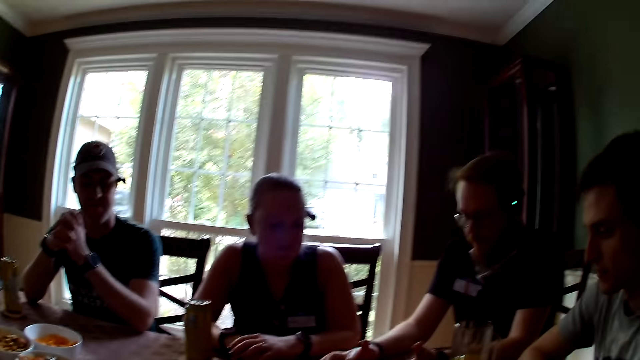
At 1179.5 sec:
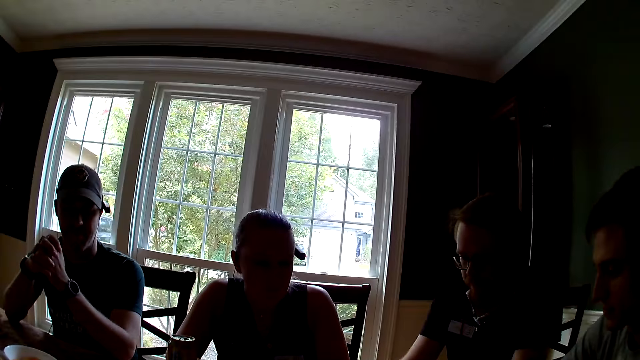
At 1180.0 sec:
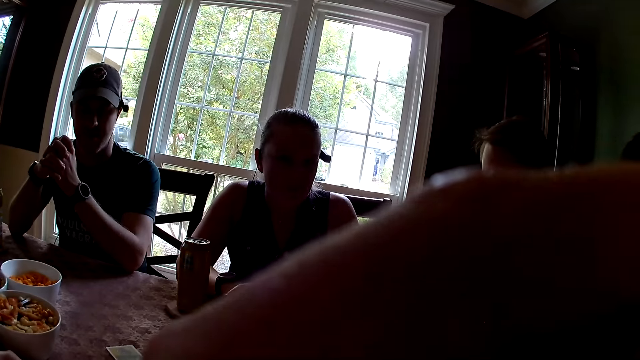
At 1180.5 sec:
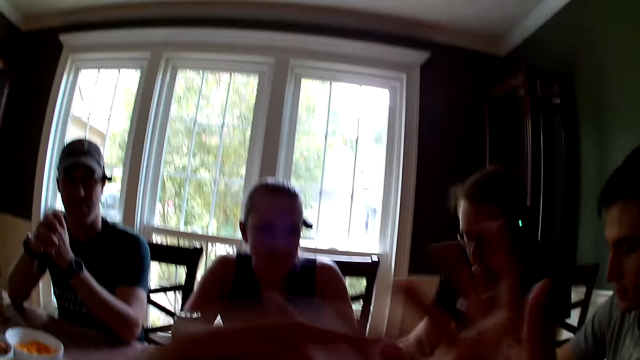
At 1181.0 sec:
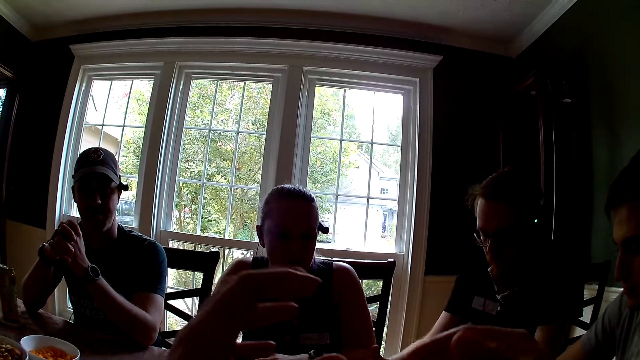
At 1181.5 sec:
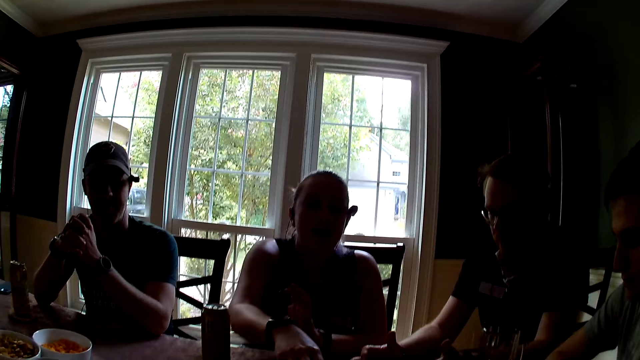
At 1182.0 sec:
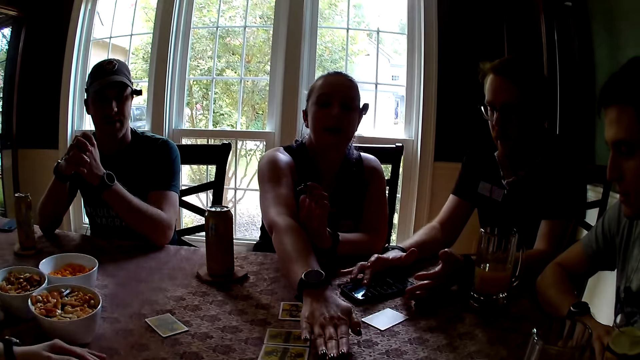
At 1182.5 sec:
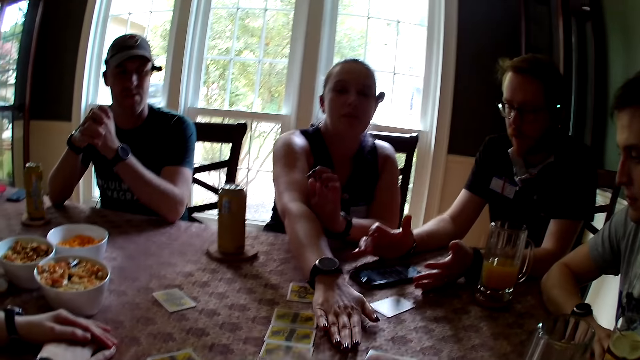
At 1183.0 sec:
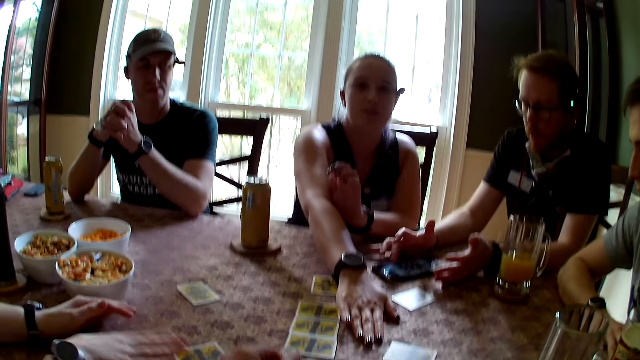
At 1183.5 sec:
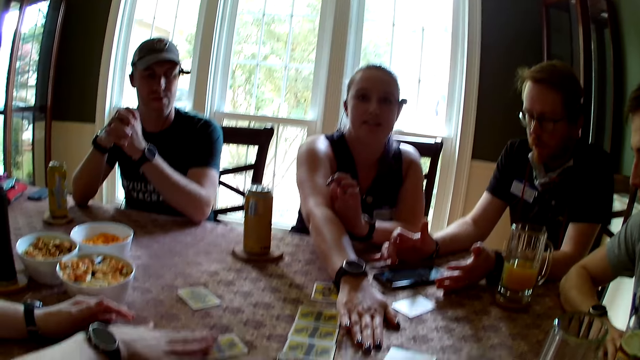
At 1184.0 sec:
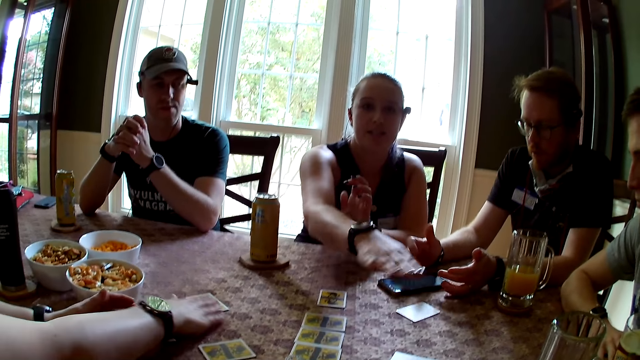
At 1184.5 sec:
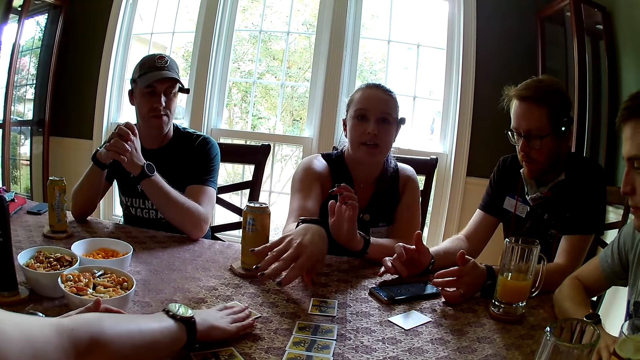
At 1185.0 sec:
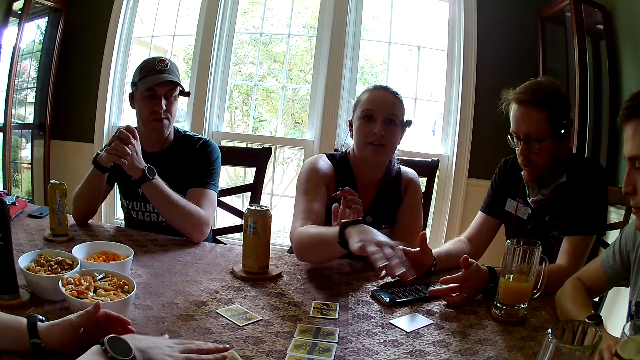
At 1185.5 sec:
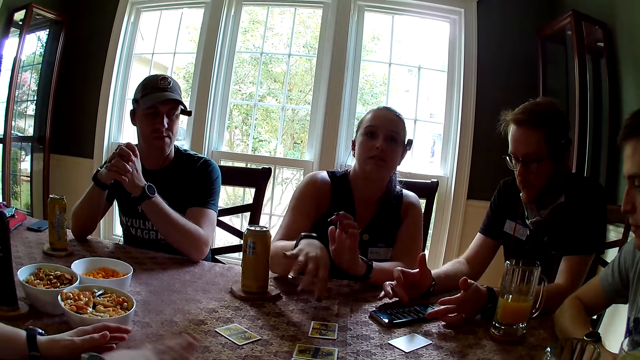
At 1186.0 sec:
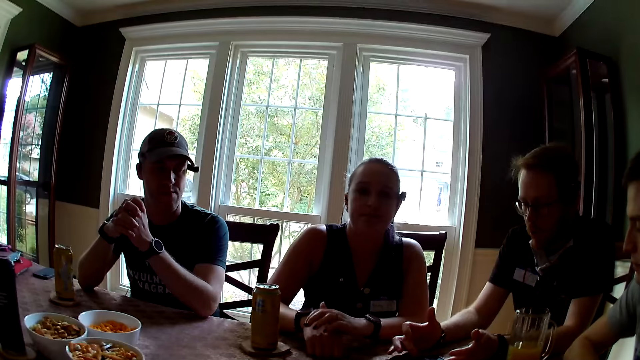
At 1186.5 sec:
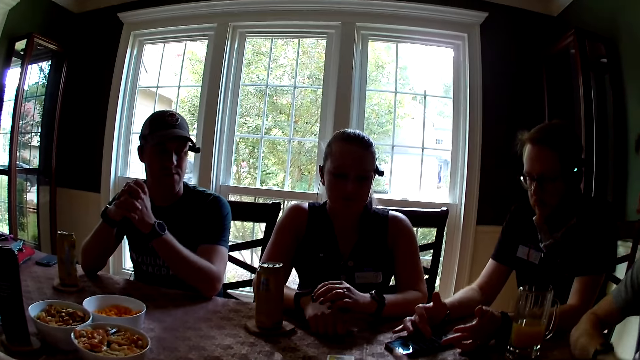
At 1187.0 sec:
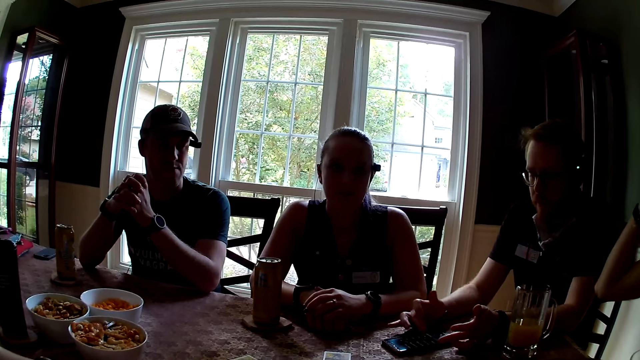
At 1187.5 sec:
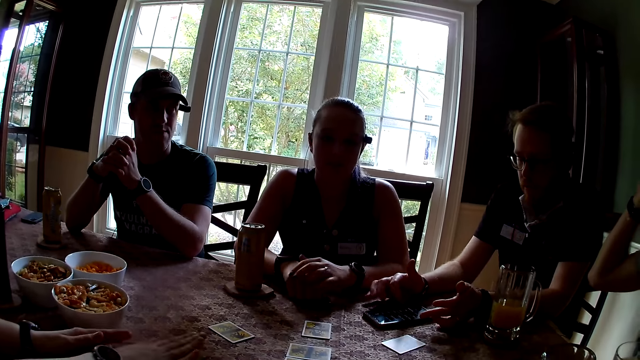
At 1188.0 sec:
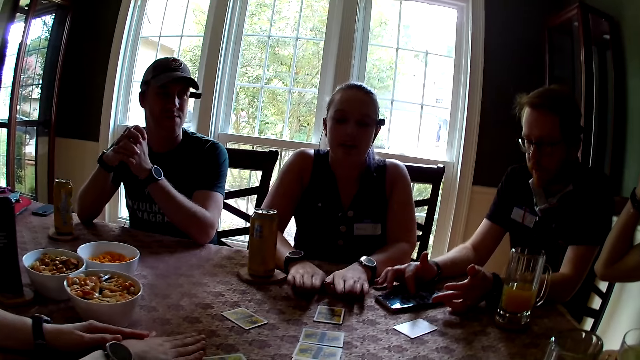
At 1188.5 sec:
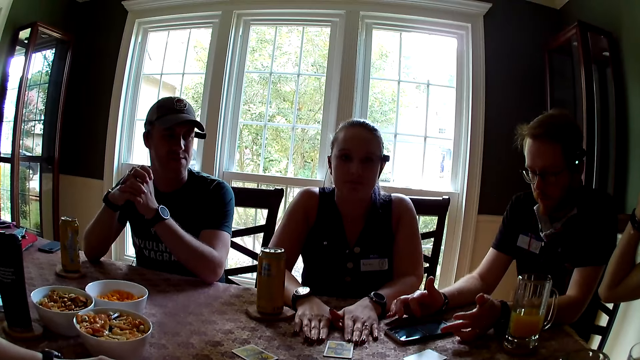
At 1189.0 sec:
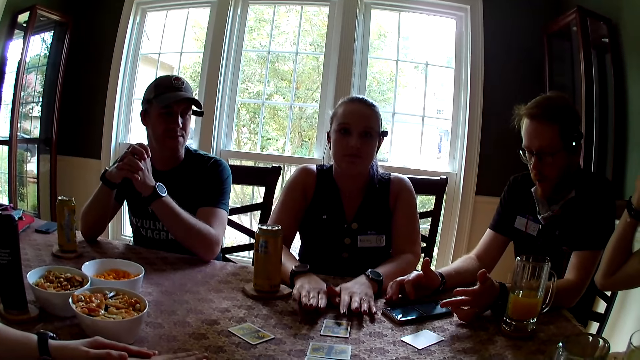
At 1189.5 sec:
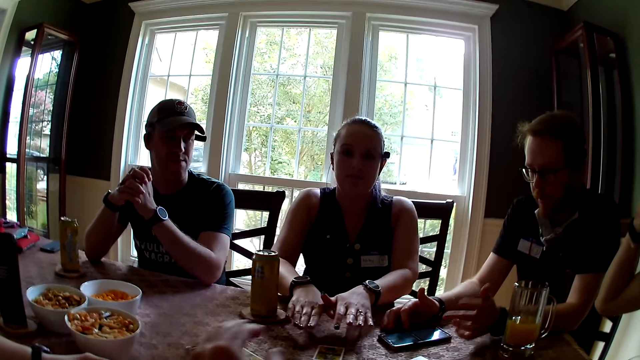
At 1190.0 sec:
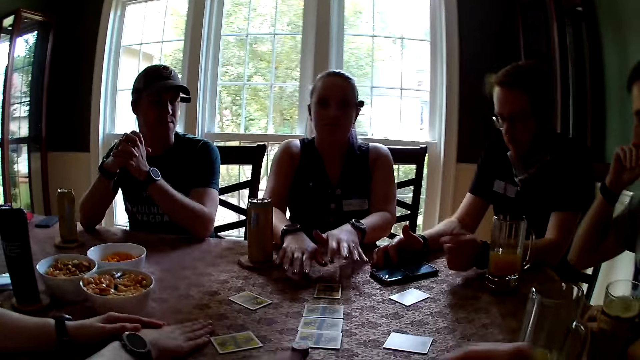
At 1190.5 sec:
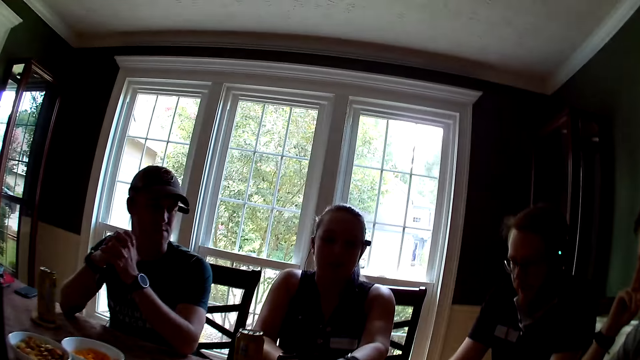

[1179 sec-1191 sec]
The camera wearer addresses the people in the room. A woman places her right hand on the table. Another woman moves the card on the table with her right hand. The other woman moves the card on the table with her right hand again. A lady points at the poker cards.

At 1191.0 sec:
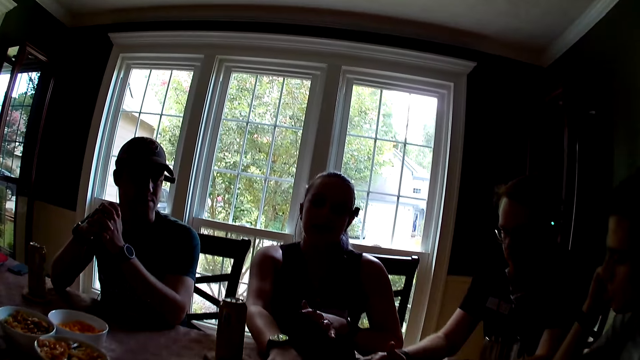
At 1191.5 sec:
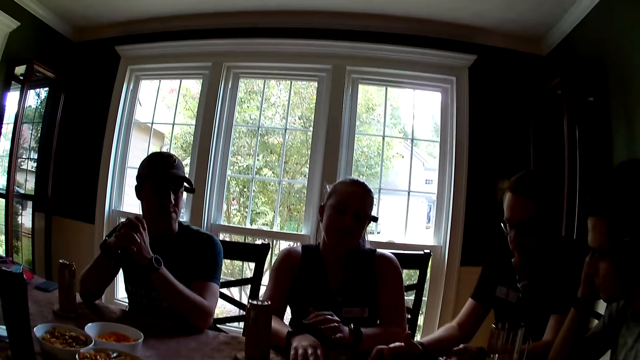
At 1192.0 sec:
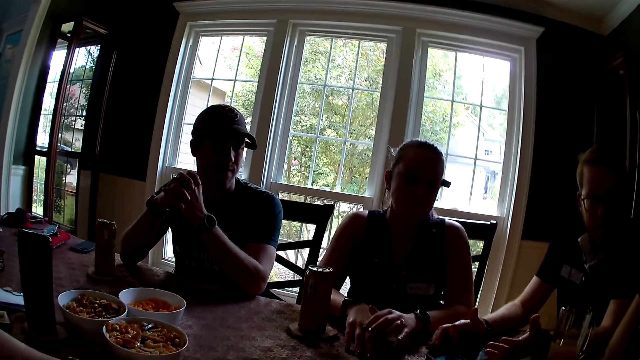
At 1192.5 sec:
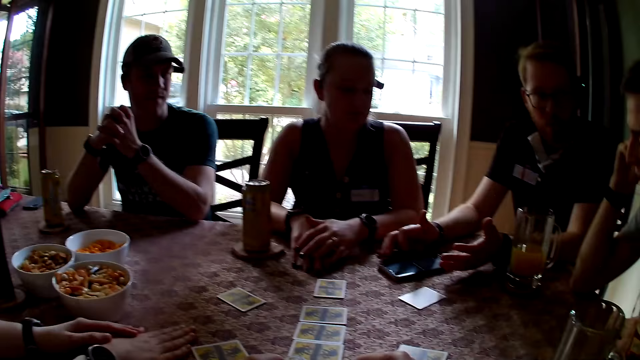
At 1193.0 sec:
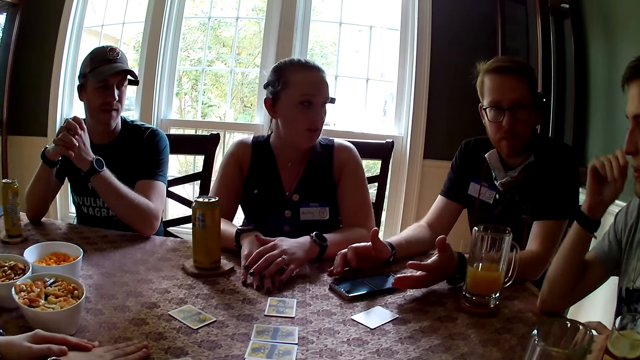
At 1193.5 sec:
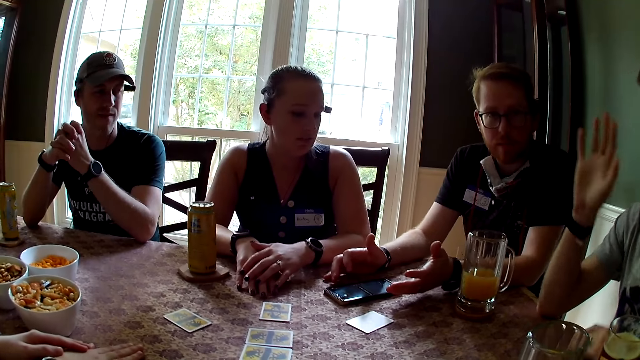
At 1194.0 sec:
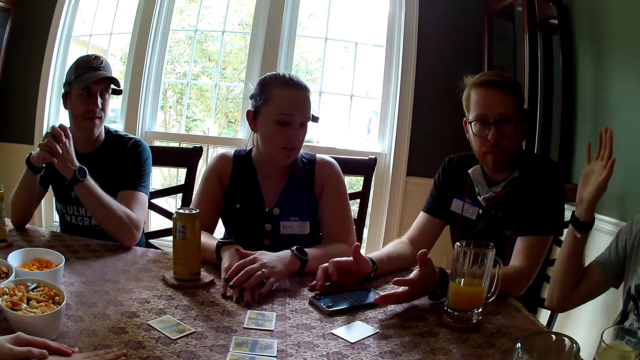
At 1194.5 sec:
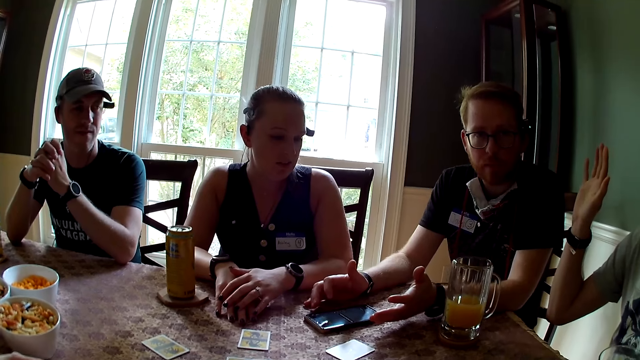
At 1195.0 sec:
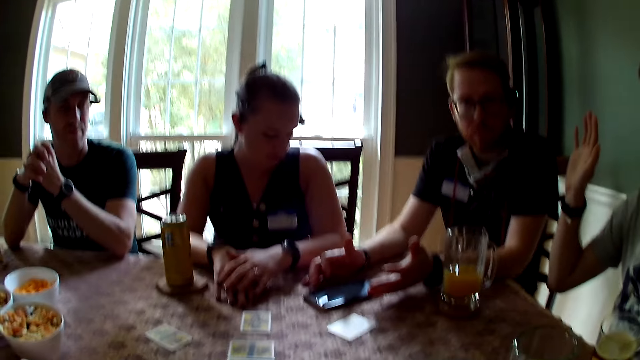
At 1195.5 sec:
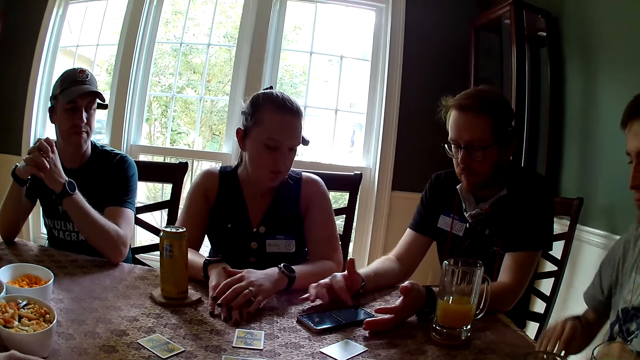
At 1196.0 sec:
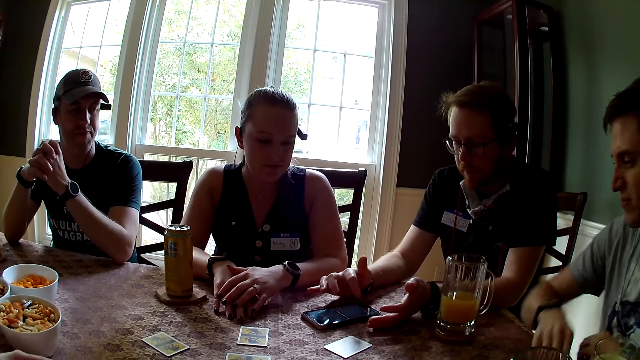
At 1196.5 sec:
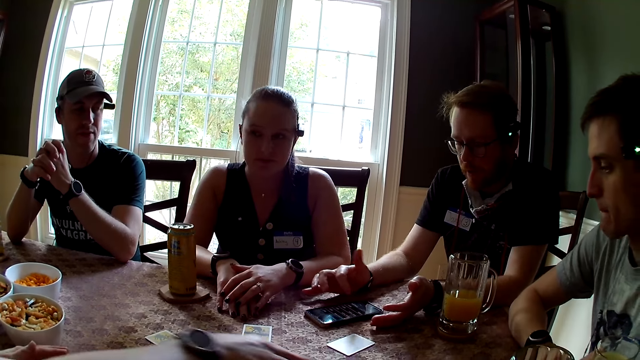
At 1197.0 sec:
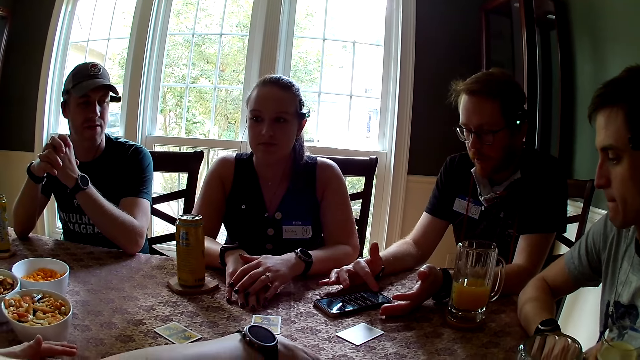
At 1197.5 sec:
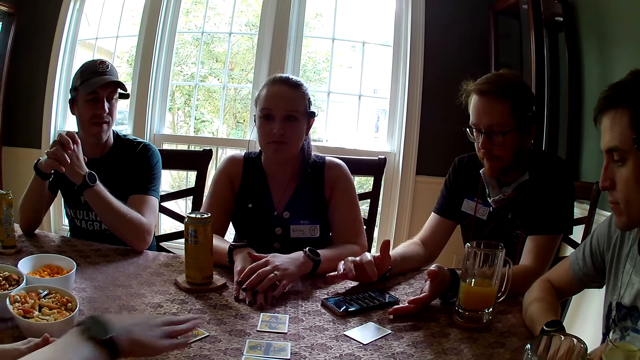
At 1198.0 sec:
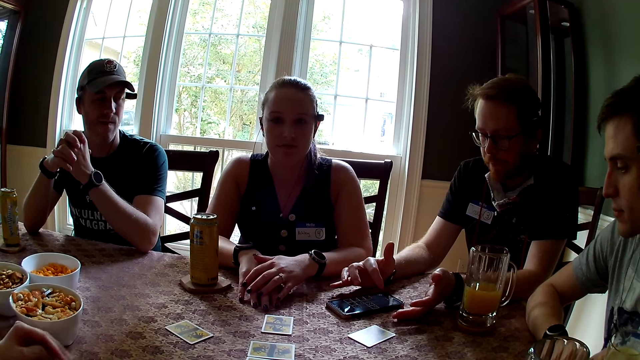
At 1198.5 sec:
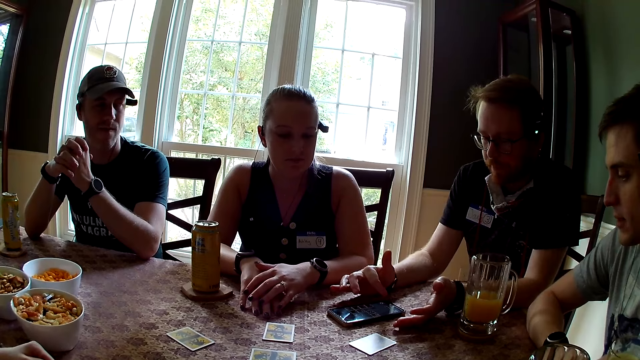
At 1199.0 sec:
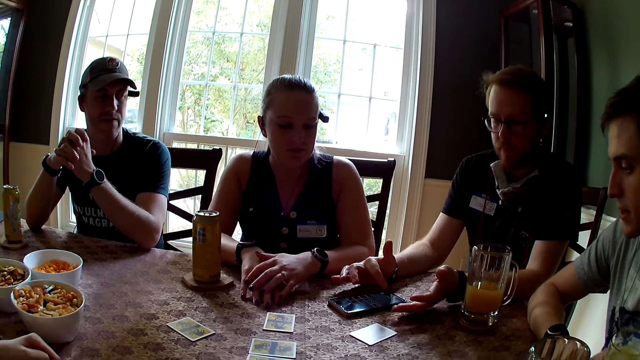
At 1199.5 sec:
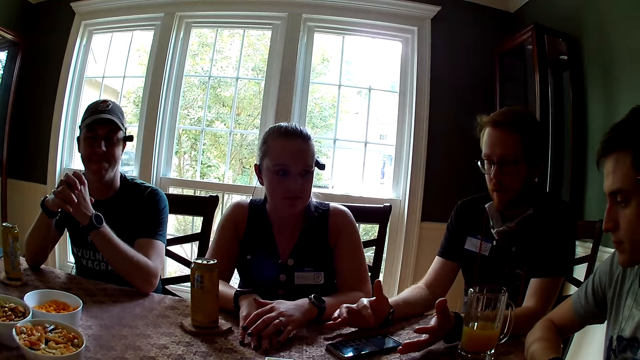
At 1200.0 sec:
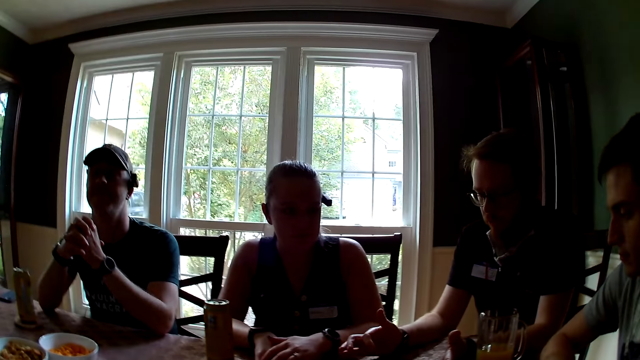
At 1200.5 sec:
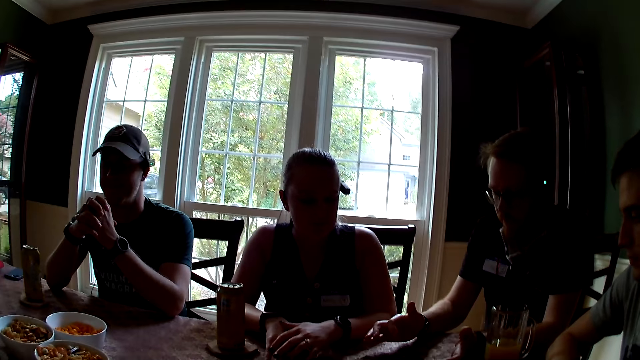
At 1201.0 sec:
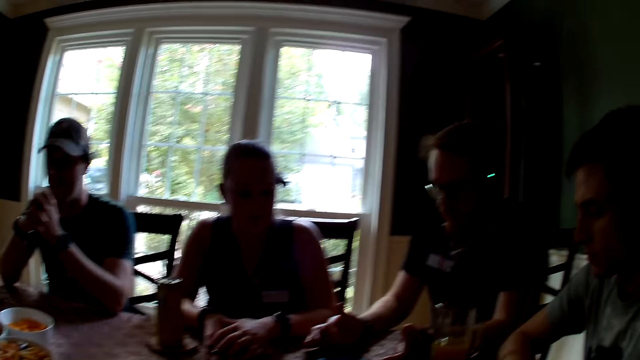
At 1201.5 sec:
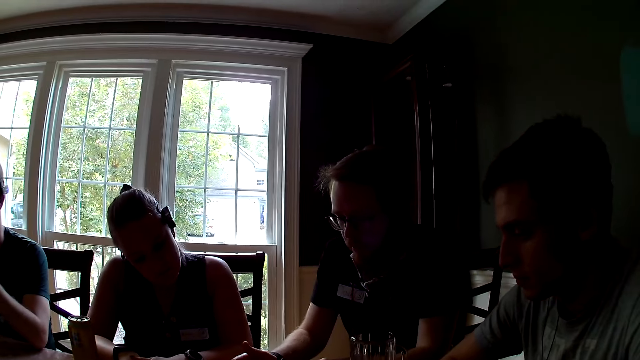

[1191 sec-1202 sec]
A man gestures at the people. Another man operates the mobile phone on the table with his right hand. A woman moves a card on the table with her right hand. The other man converses with the group of people at the table.
